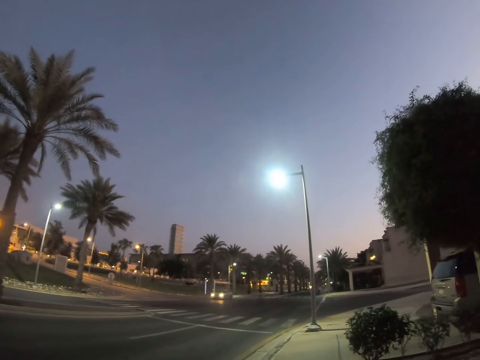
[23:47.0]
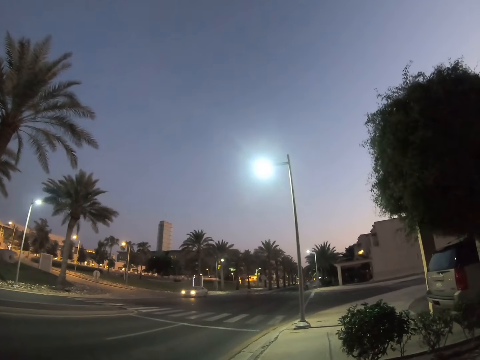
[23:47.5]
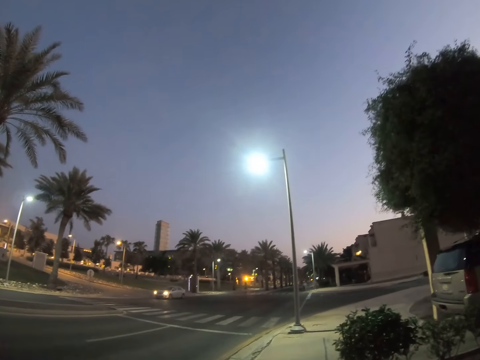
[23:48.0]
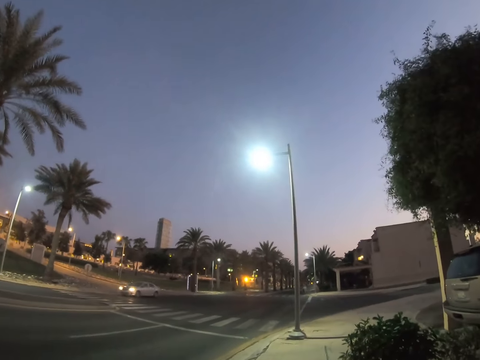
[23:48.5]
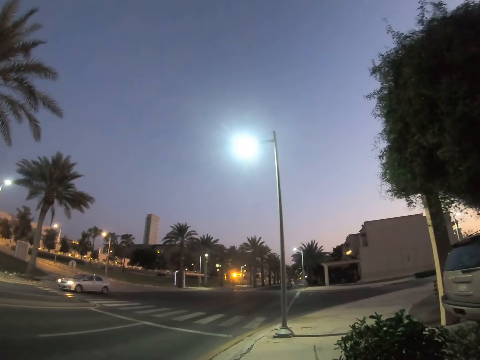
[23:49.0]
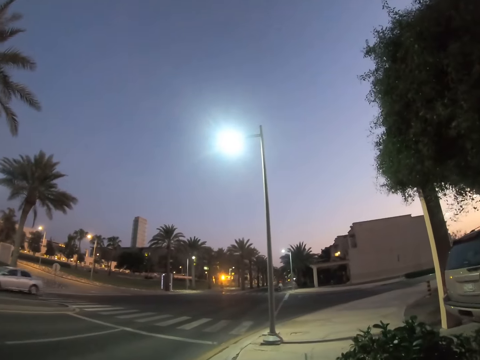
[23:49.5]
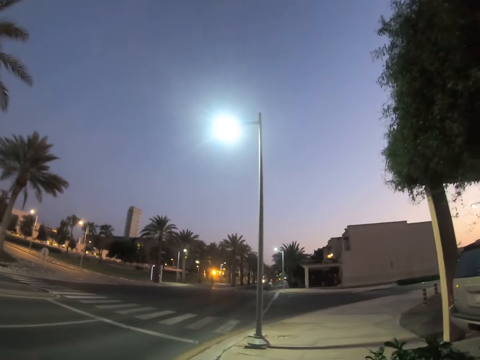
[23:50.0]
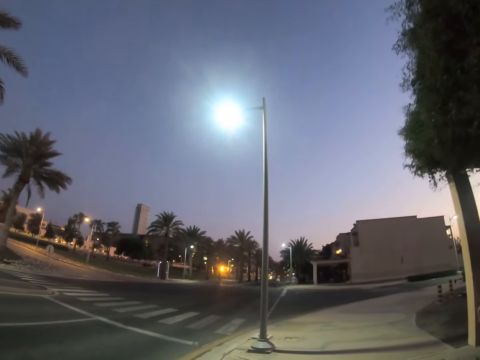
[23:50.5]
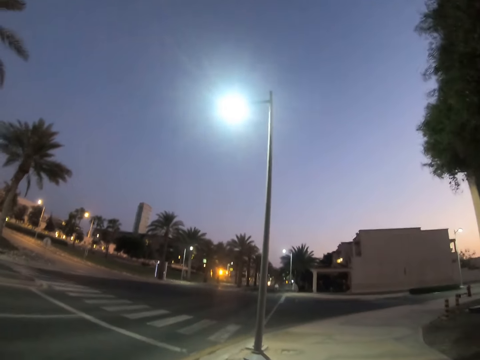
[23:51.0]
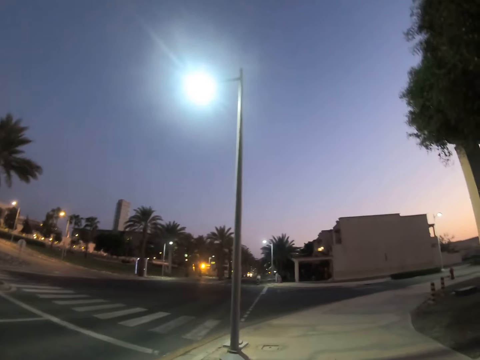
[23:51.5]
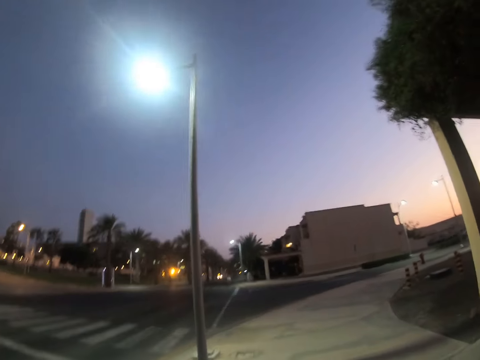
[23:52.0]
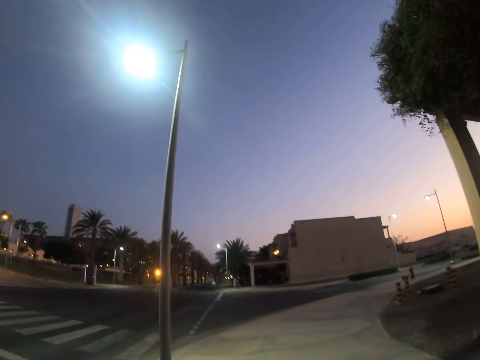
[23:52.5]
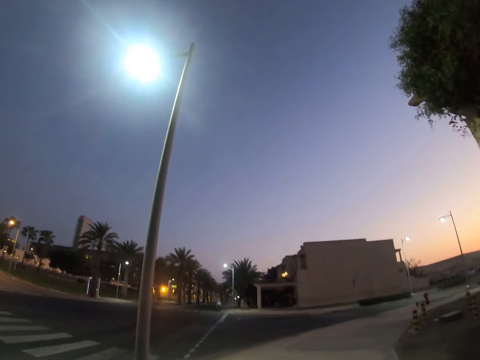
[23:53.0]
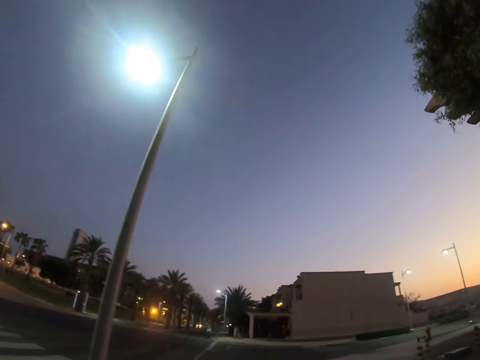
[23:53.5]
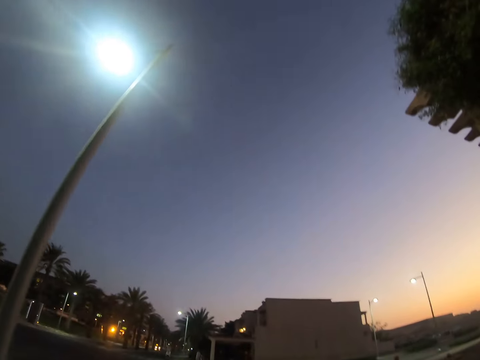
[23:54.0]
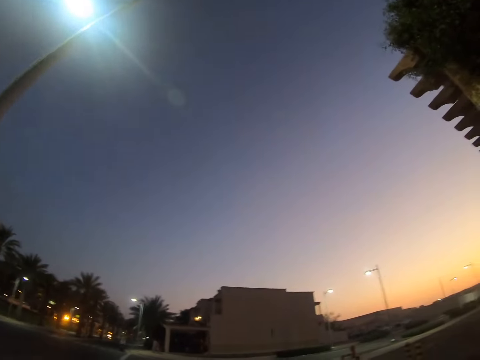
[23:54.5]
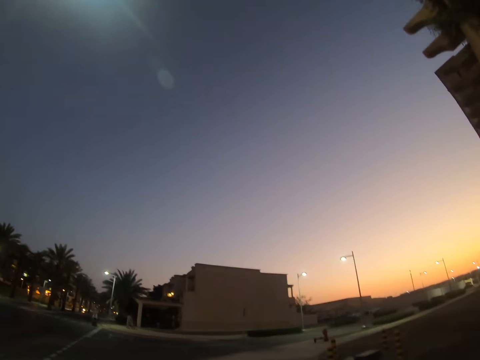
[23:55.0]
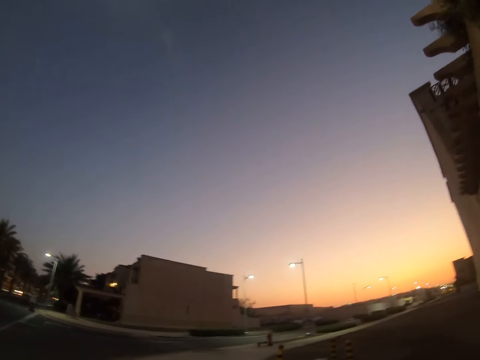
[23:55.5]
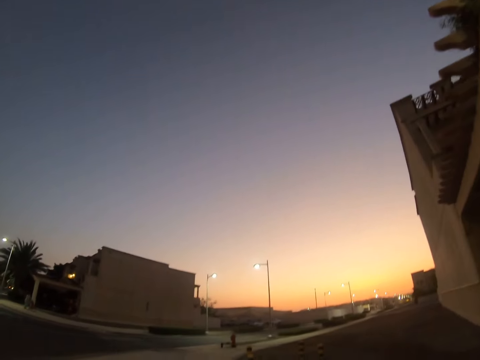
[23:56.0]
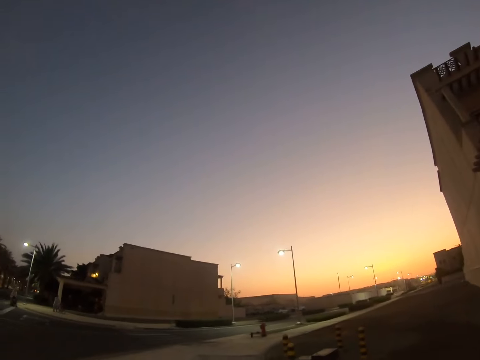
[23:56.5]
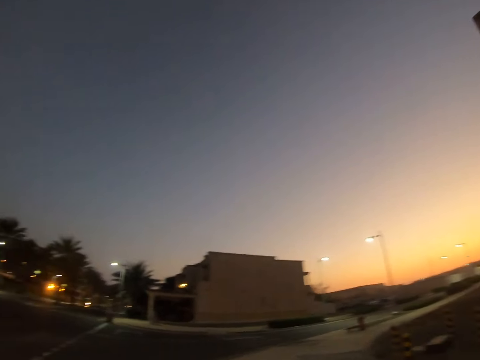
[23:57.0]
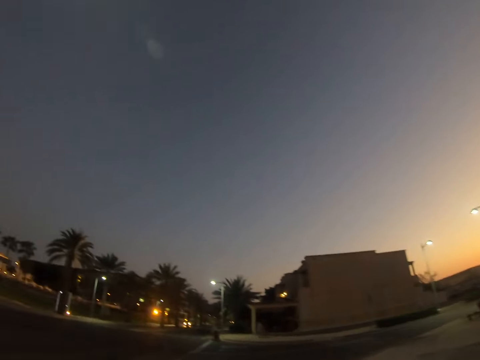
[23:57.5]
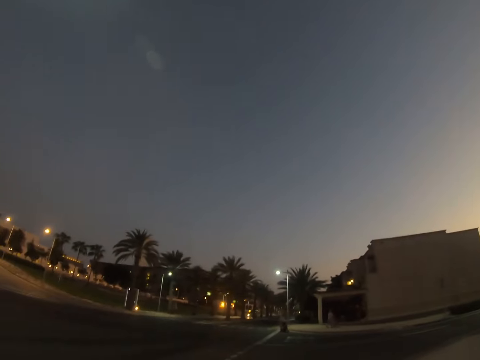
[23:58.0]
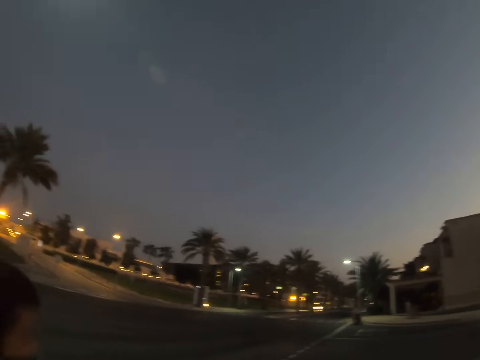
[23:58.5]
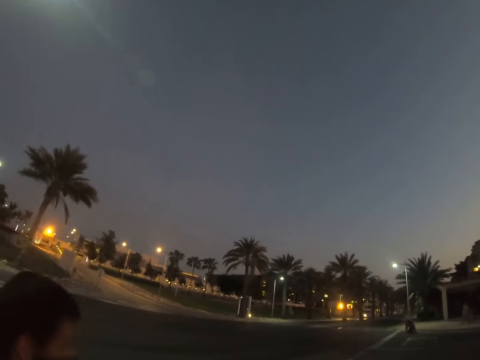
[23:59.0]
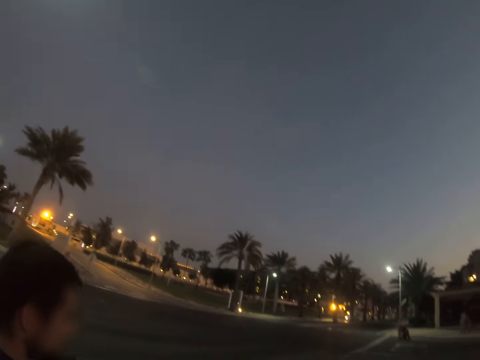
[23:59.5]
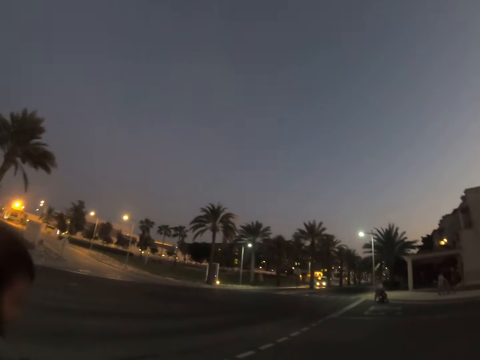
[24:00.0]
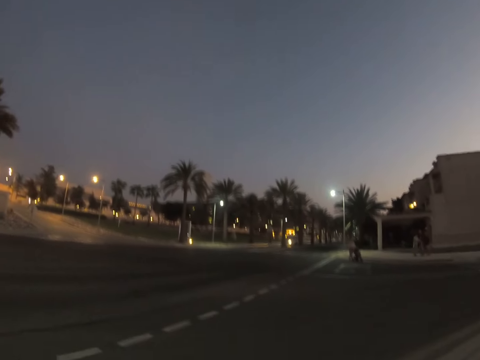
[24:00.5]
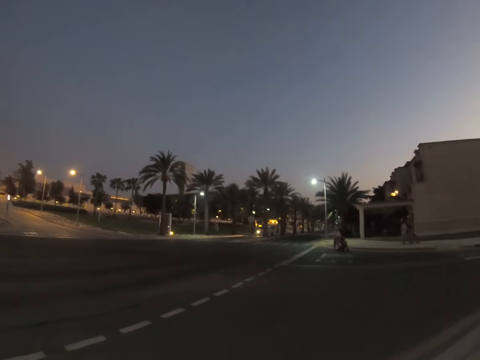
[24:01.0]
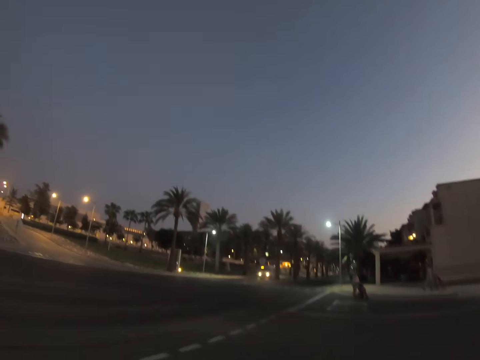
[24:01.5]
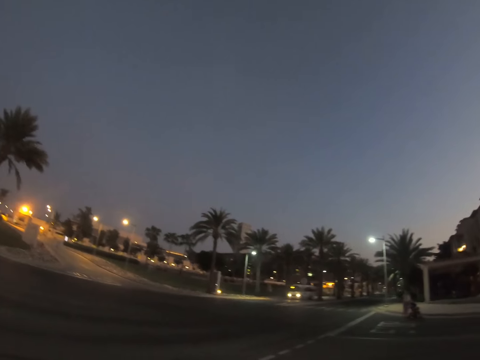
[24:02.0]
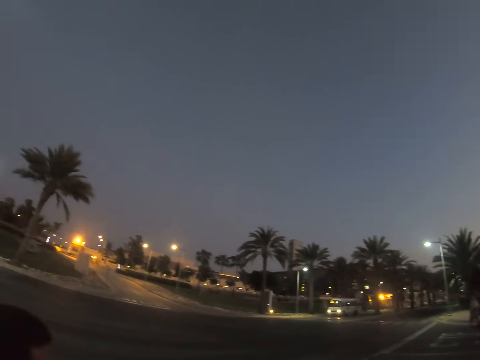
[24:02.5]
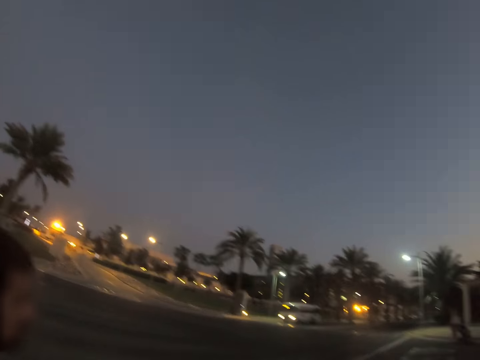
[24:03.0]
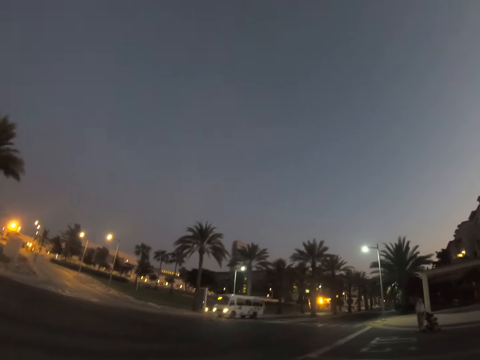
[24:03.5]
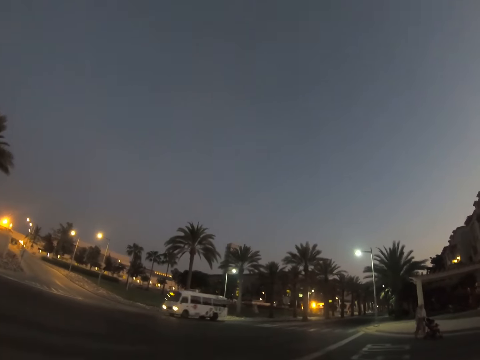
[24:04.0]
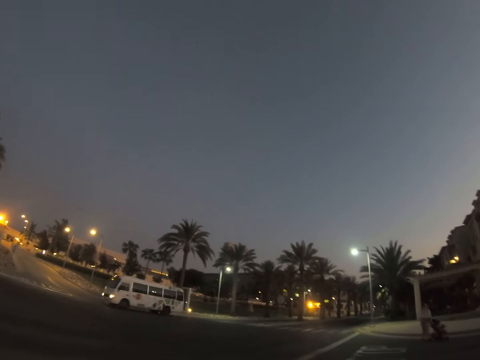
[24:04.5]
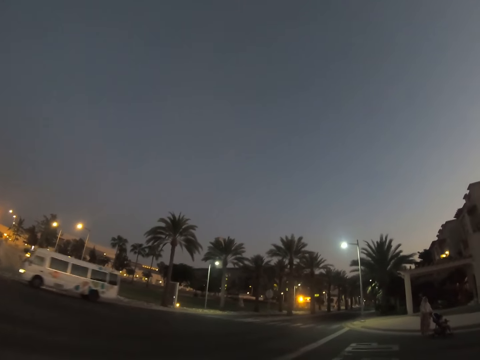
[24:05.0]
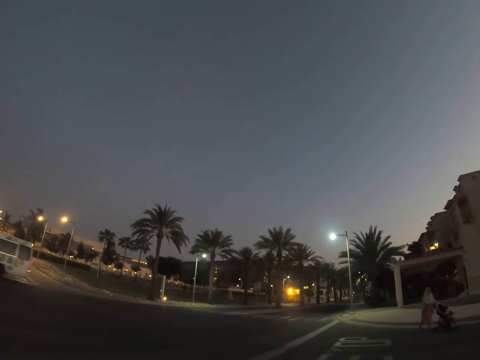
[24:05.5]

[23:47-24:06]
The camera wearer walks past a car. They walk on a sidewalk and look around buildings. A man walks on the sidewalk. Another man drives a wheelchair across the road. A lady drives a baby carrier across the road.

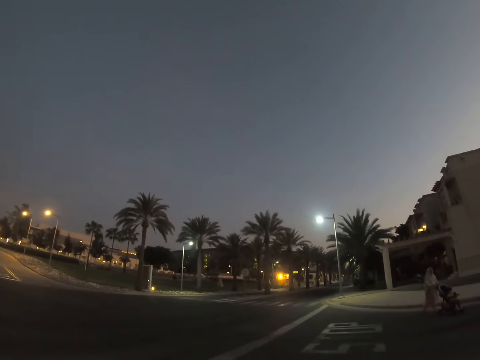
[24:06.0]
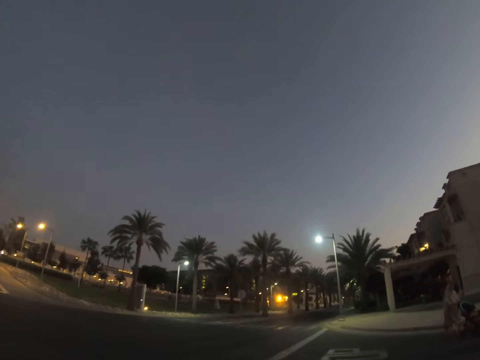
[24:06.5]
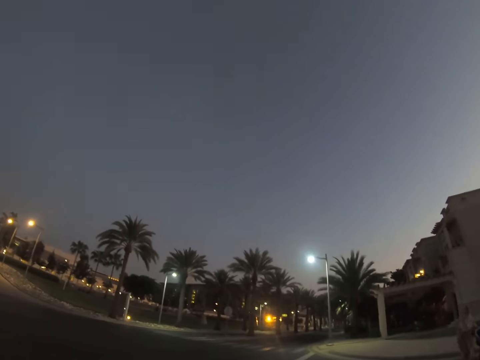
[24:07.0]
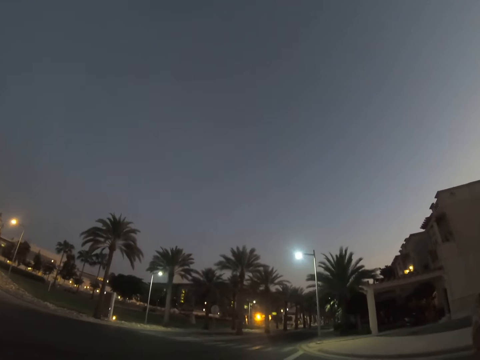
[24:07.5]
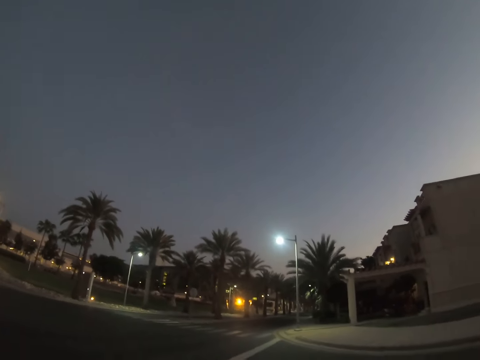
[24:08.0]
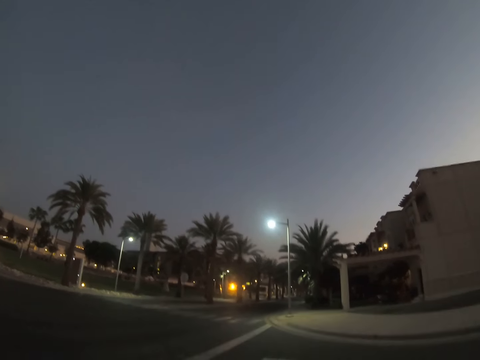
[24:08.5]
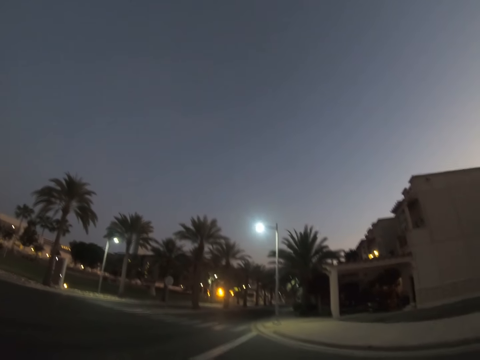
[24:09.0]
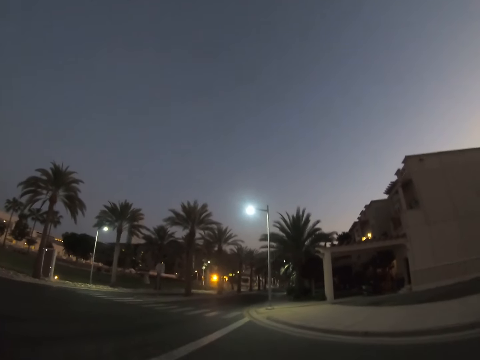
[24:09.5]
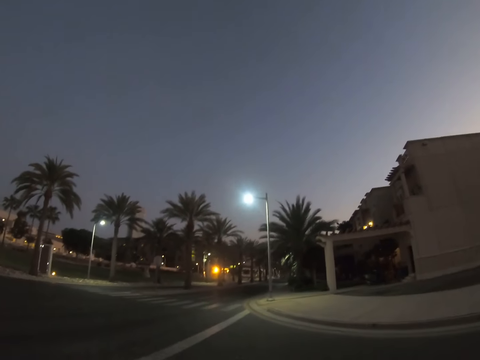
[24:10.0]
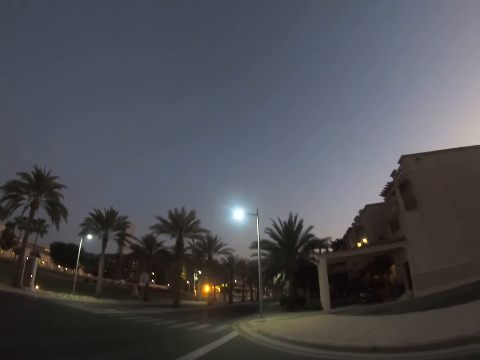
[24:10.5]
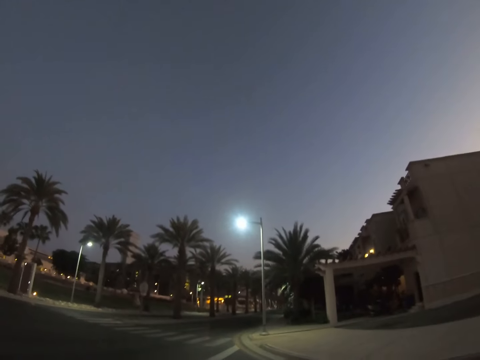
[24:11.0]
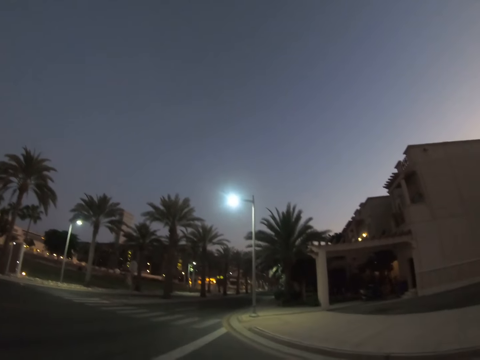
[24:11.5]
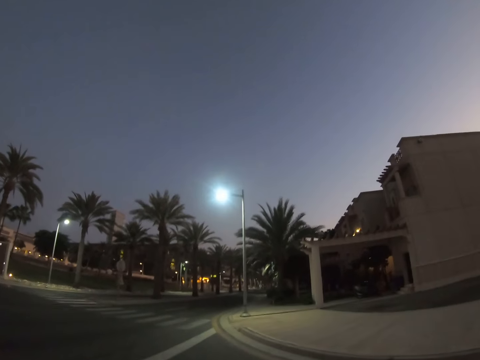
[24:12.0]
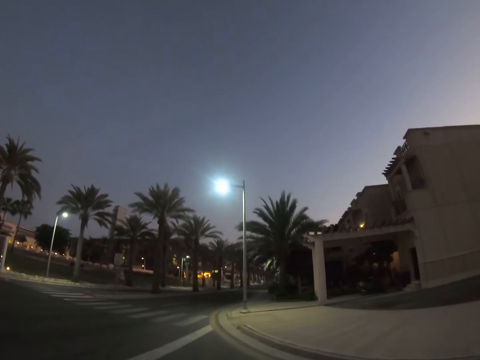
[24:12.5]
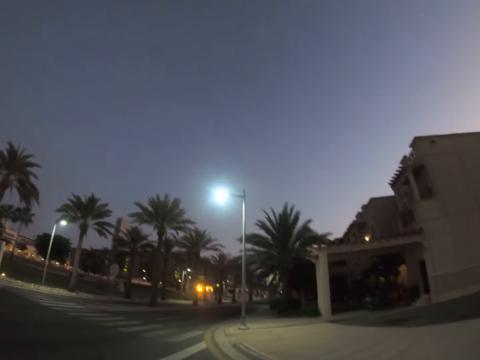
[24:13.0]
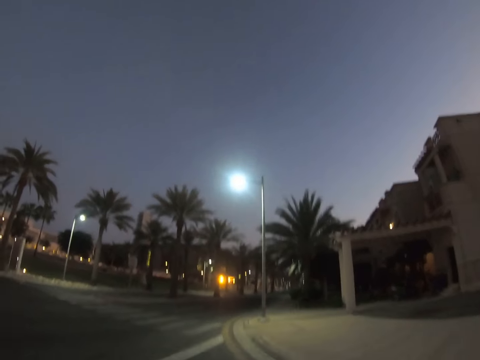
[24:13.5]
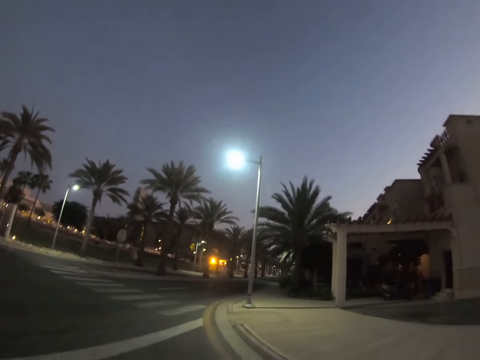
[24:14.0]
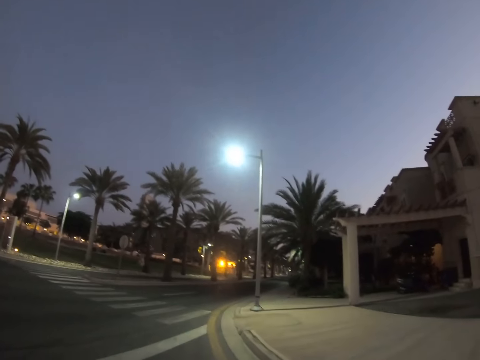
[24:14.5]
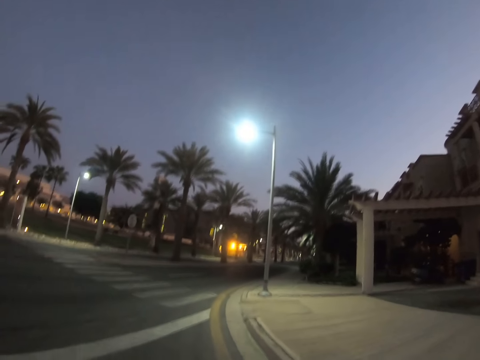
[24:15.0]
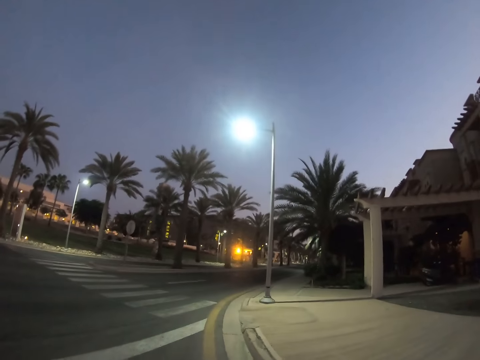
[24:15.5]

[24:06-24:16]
The camera wearer walks across the road.
